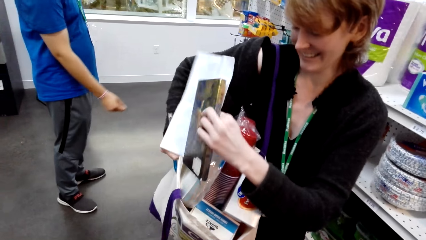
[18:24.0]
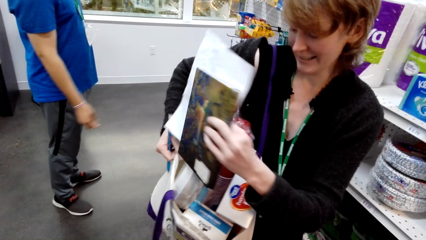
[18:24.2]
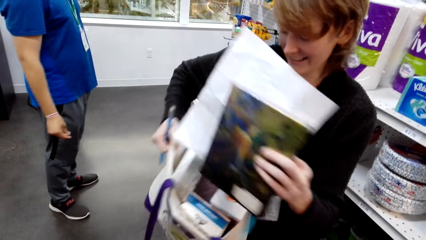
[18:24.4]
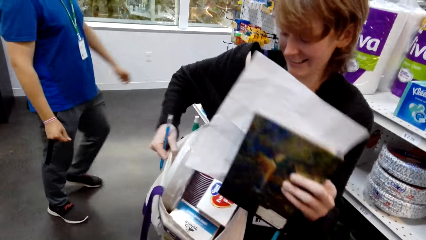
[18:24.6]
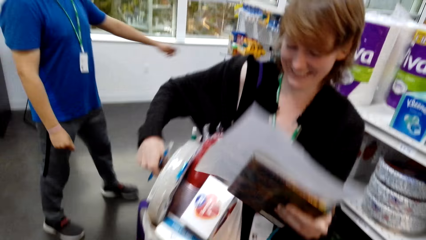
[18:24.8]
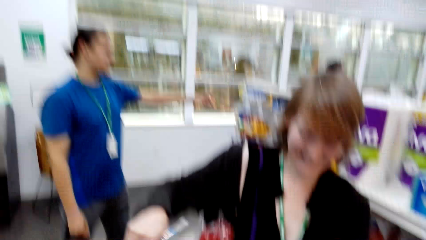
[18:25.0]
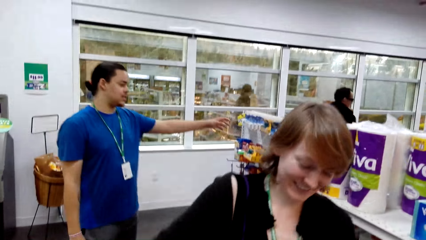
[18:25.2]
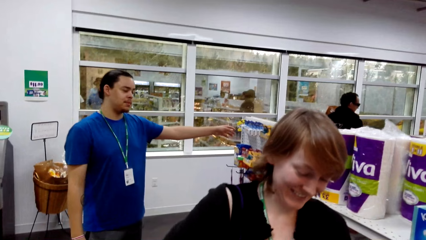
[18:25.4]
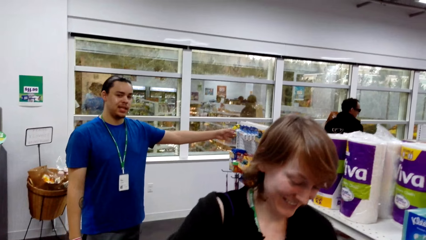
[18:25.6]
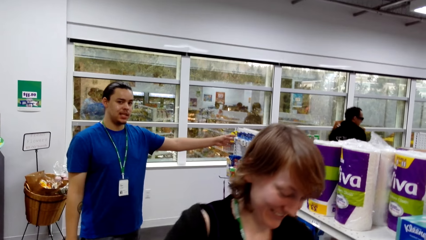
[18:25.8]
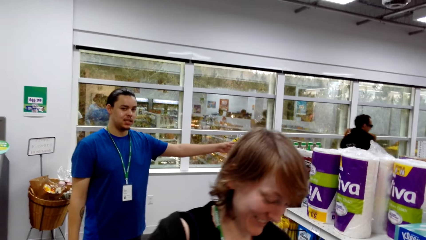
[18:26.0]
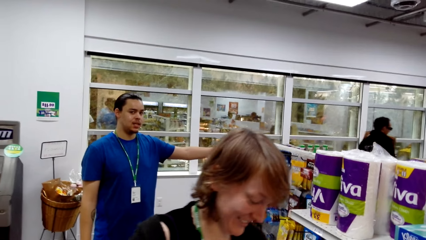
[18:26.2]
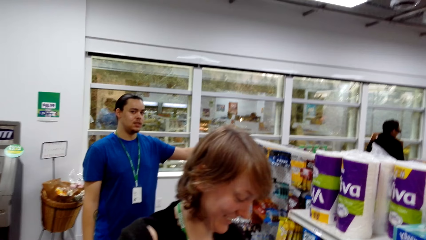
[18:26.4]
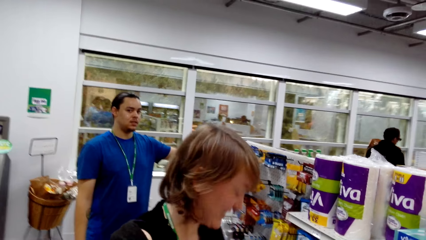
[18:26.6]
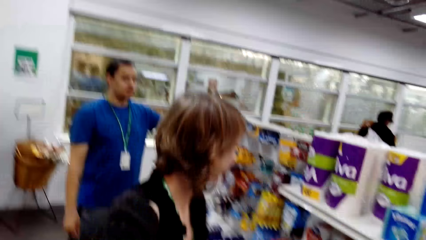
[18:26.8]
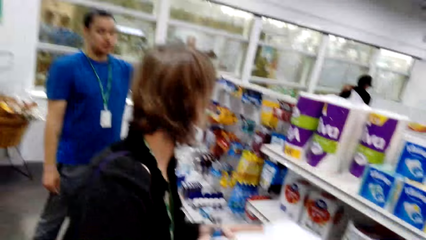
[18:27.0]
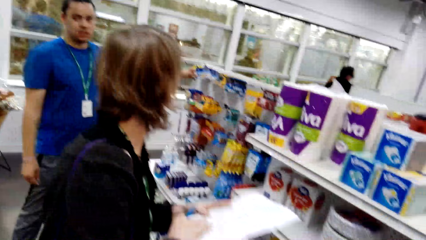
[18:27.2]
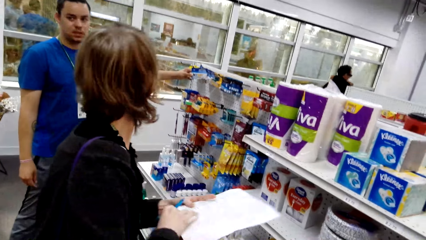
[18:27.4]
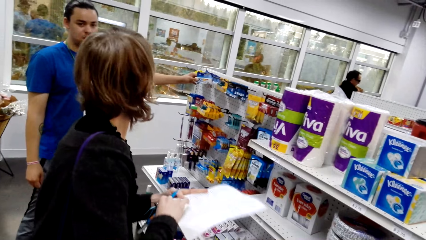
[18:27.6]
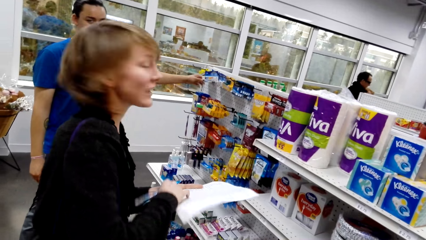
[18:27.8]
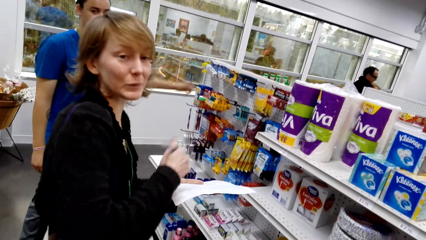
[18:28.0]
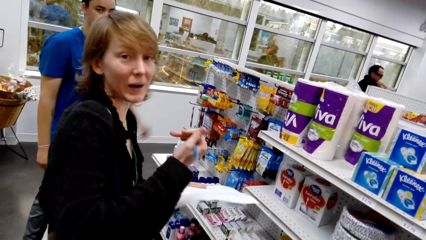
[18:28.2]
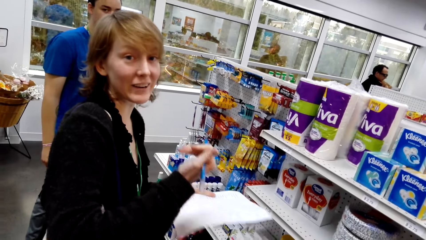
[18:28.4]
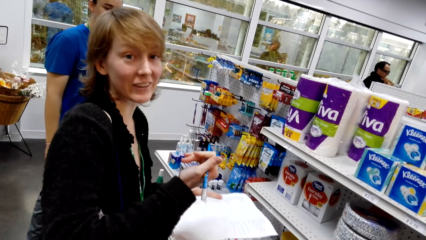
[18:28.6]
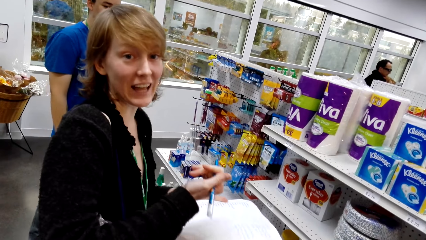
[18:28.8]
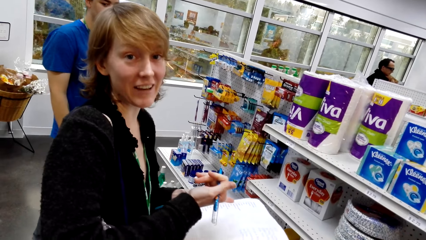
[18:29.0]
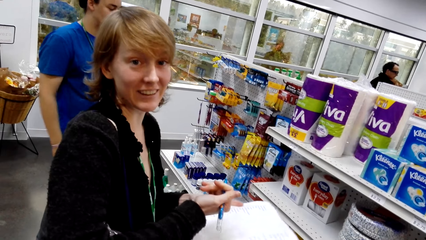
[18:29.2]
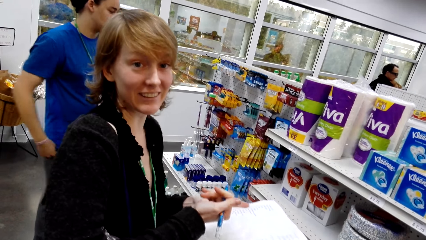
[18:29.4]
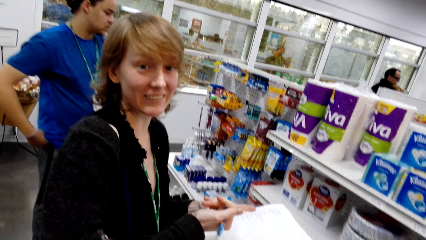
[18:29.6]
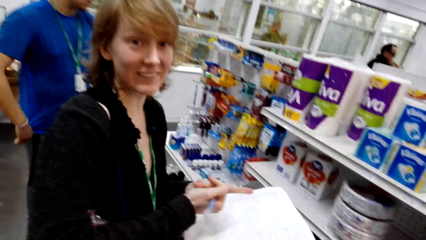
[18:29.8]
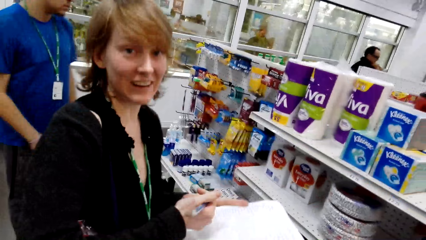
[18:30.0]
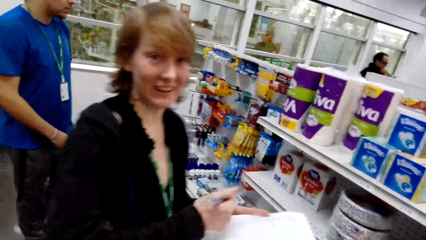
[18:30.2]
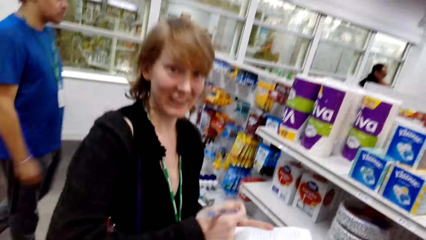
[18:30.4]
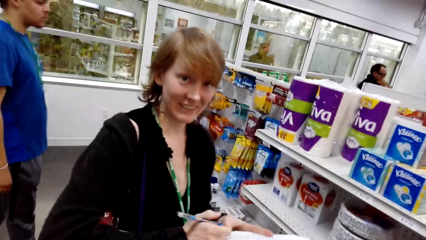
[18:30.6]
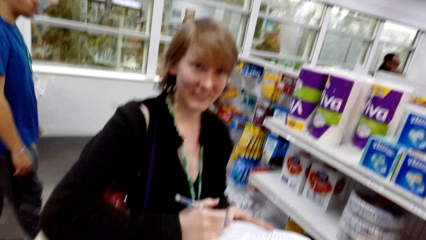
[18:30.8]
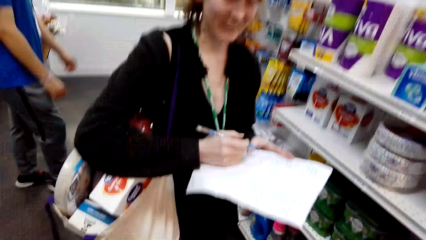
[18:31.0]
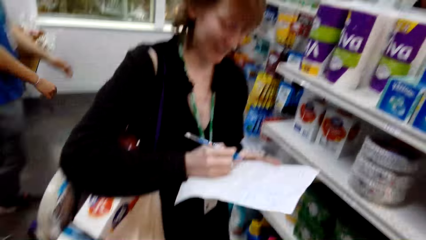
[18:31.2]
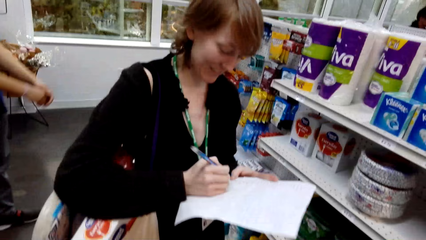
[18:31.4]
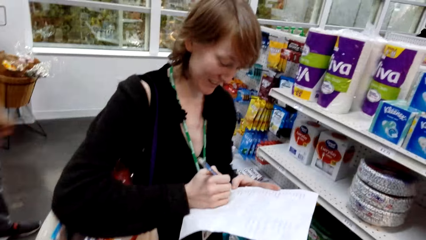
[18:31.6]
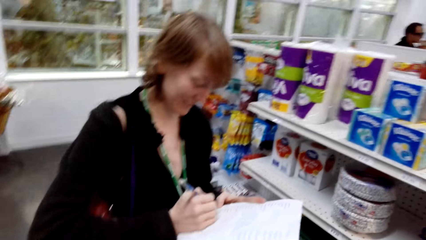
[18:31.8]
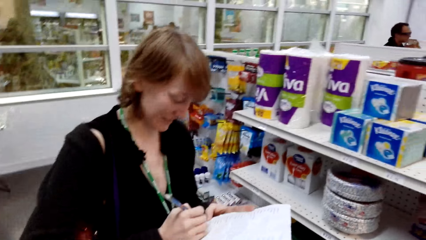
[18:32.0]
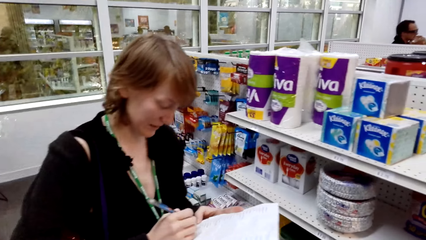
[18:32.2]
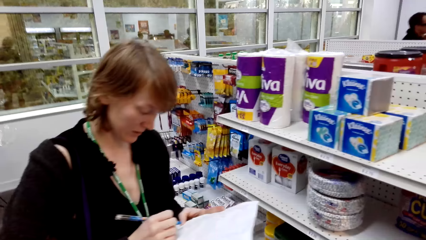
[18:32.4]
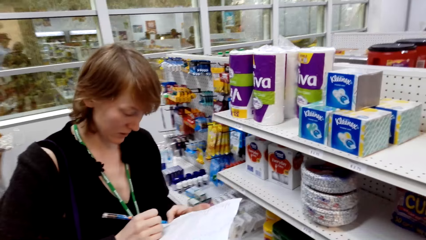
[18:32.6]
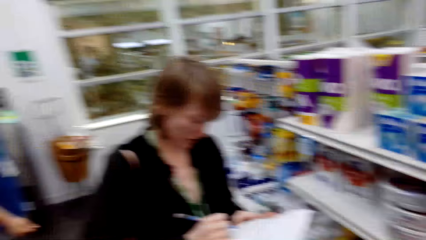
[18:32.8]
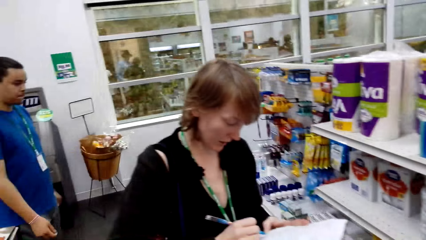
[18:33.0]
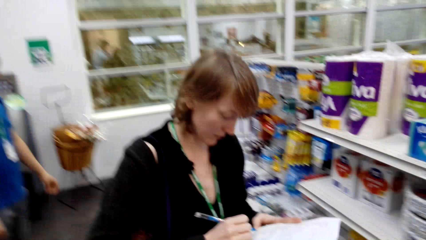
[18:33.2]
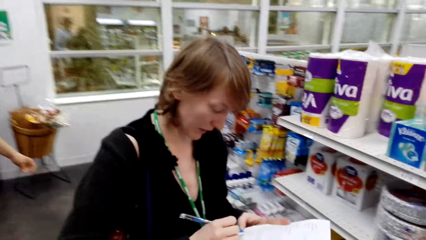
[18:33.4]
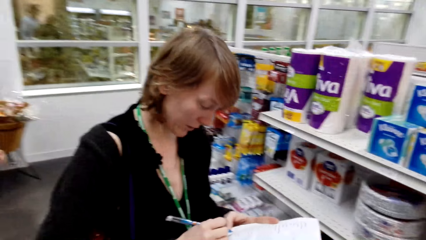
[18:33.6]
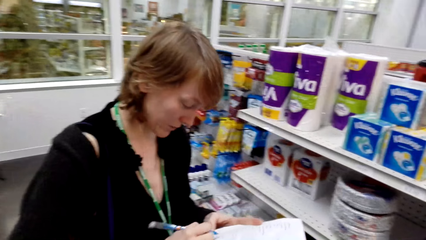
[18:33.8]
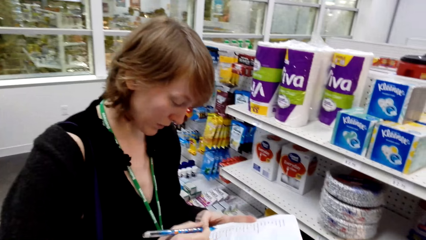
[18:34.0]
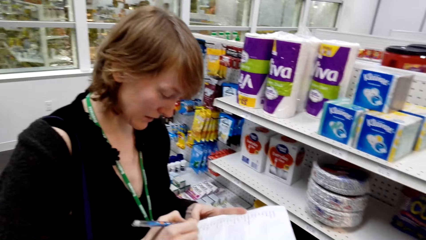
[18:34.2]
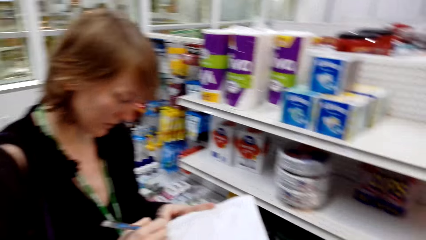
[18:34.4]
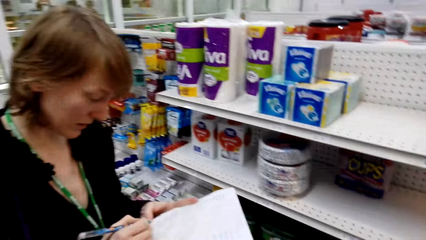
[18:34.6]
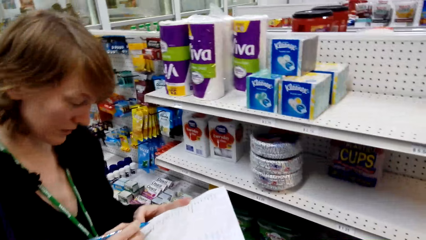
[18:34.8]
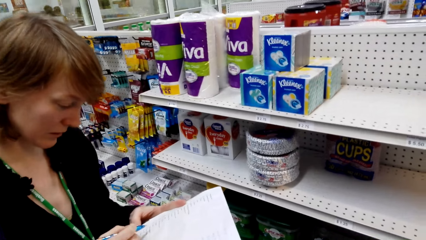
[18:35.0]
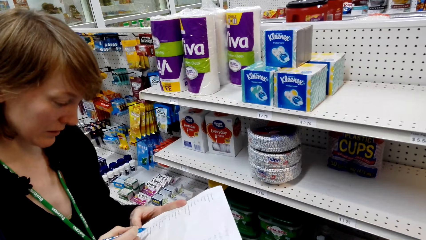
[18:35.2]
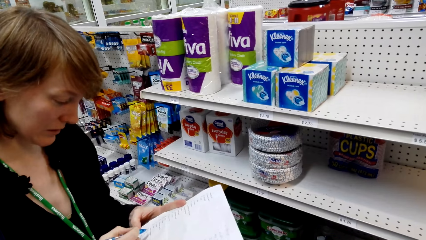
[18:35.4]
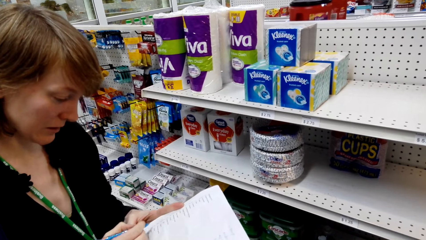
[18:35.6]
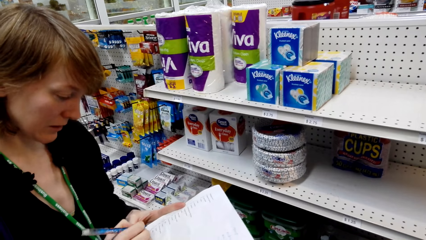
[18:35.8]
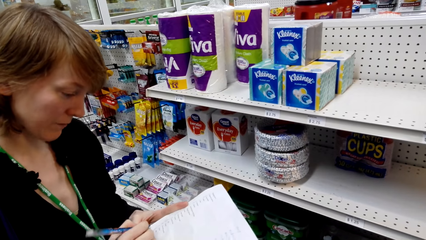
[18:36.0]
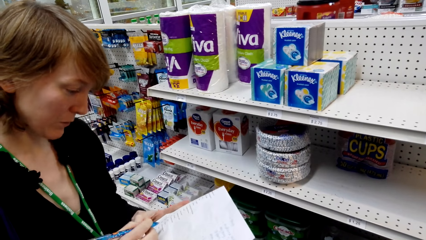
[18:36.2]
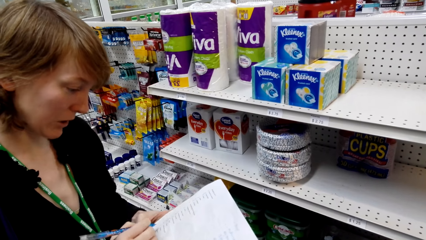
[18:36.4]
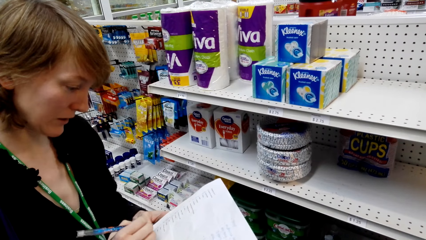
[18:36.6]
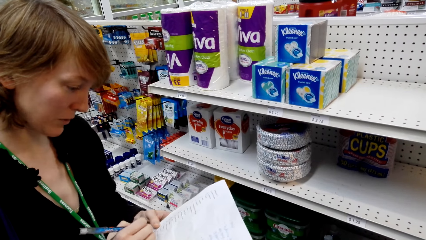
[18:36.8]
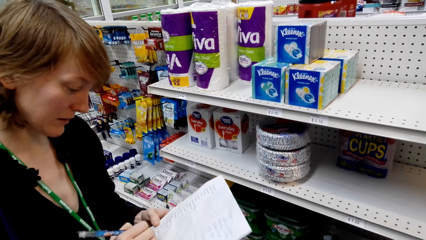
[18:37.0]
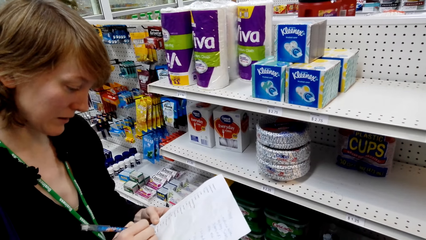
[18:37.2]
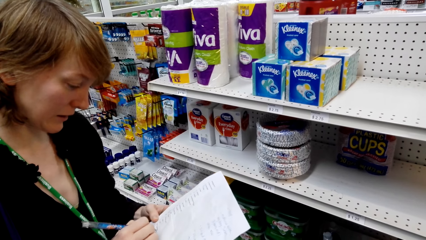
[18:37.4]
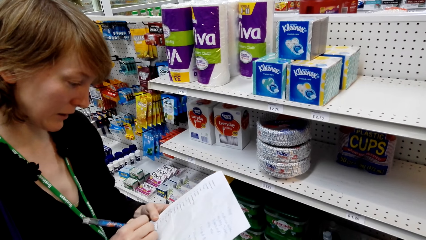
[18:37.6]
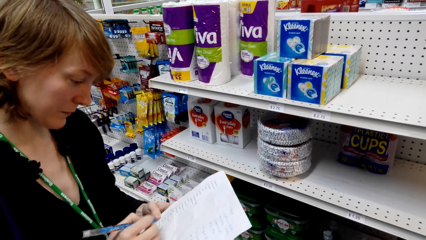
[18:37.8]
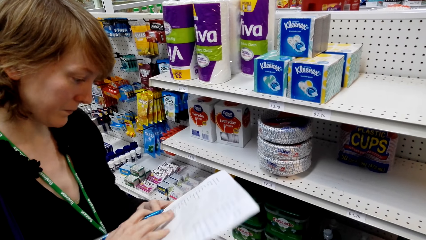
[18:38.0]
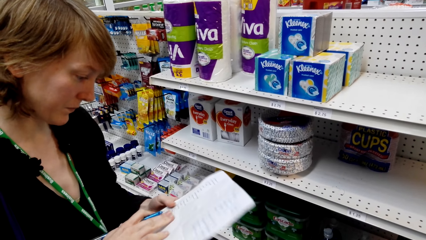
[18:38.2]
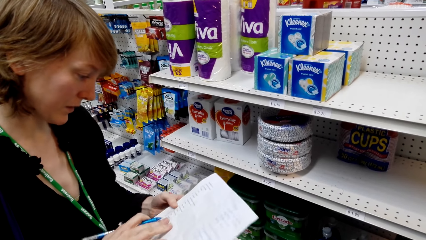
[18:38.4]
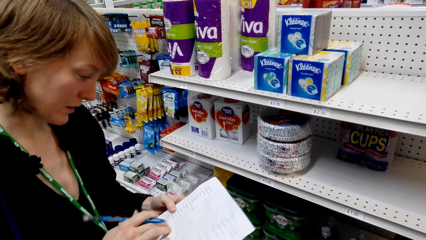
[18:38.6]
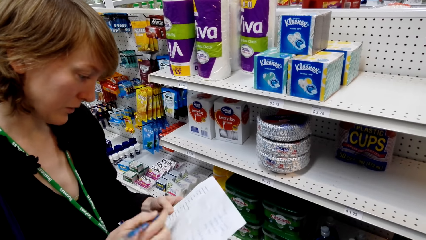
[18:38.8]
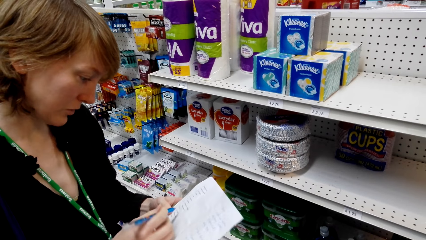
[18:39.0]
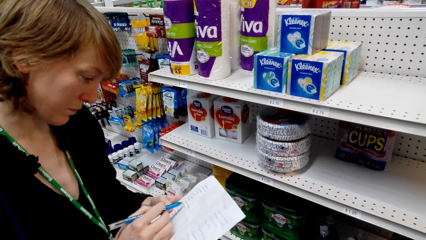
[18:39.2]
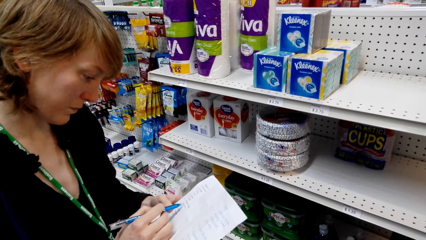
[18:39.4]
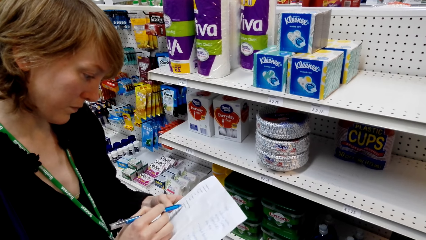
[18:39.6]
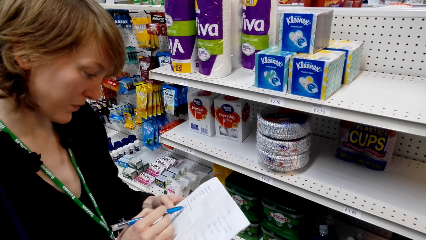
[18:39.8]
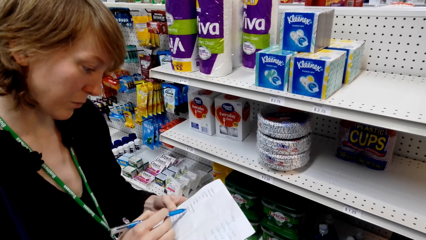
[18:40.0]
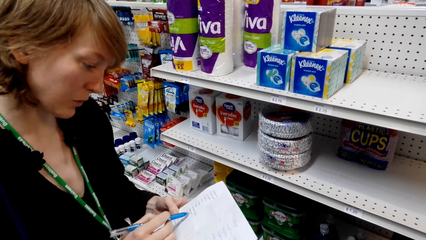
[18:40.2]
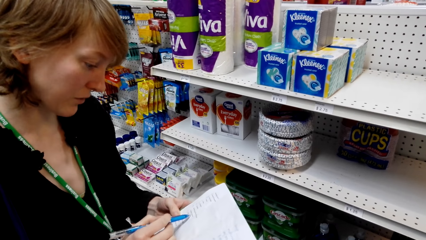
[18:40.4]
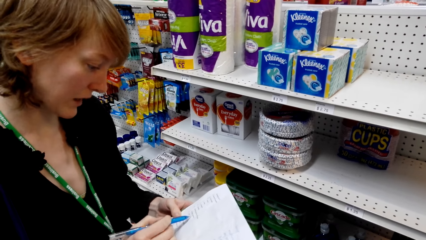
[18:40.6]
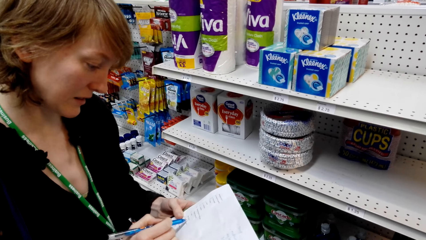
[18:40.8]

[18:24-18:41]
The camera wearer looks around. A man talks with a lady. The man talks with the camera wearer. The camera wearer talks to someone. They look around. The lady writes on paper with a pen. The lady writes on the paper with the pen again. The lady talks. The camera wearer looks around.
